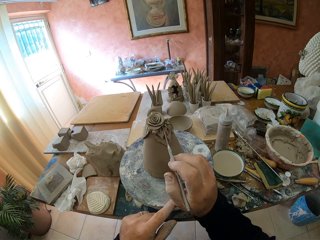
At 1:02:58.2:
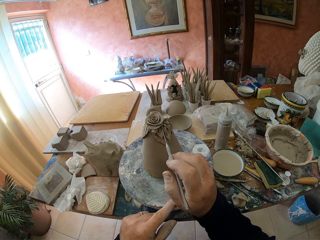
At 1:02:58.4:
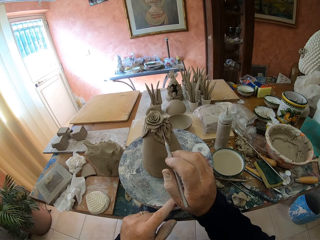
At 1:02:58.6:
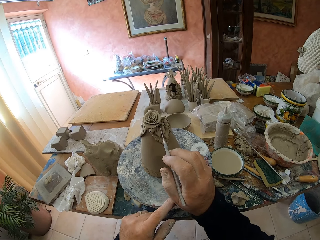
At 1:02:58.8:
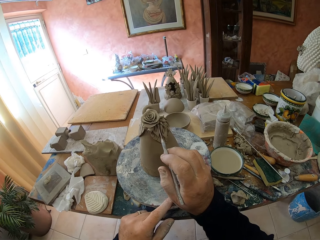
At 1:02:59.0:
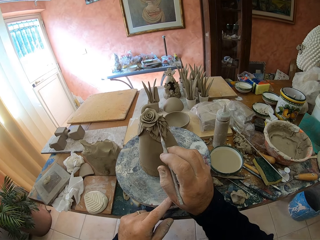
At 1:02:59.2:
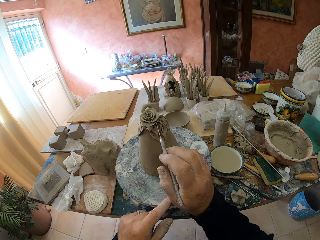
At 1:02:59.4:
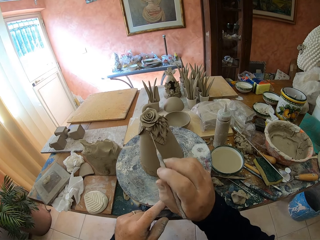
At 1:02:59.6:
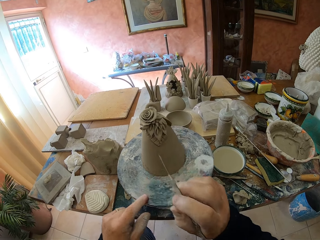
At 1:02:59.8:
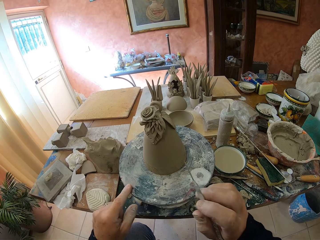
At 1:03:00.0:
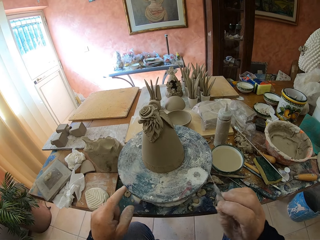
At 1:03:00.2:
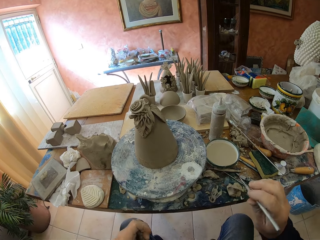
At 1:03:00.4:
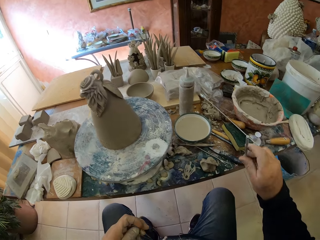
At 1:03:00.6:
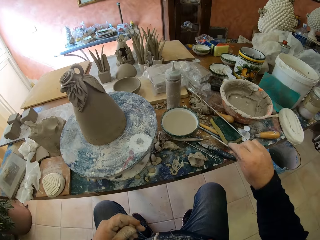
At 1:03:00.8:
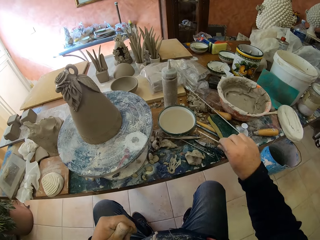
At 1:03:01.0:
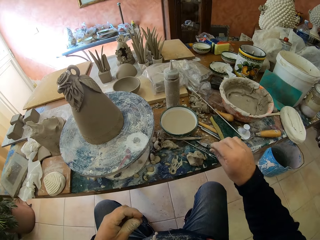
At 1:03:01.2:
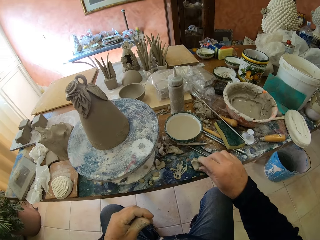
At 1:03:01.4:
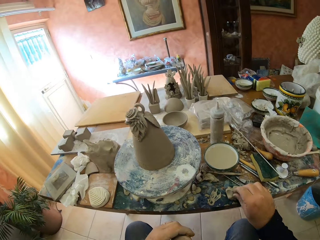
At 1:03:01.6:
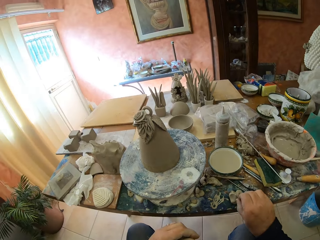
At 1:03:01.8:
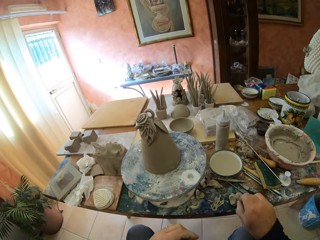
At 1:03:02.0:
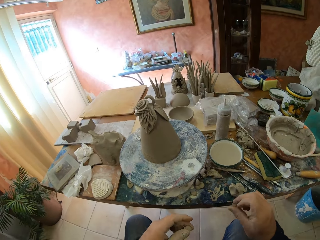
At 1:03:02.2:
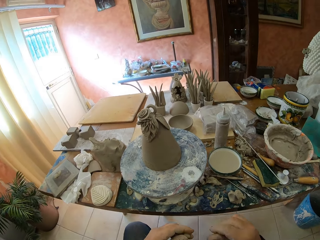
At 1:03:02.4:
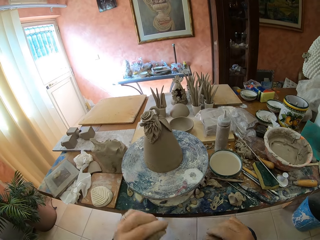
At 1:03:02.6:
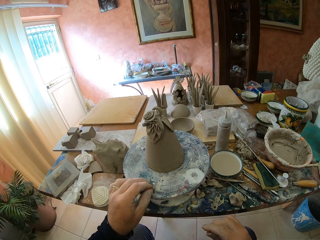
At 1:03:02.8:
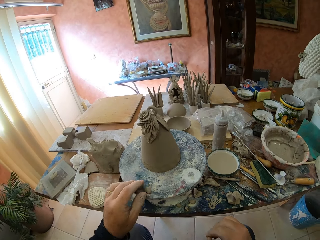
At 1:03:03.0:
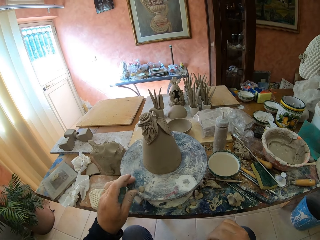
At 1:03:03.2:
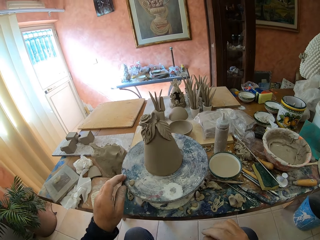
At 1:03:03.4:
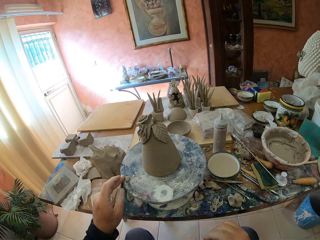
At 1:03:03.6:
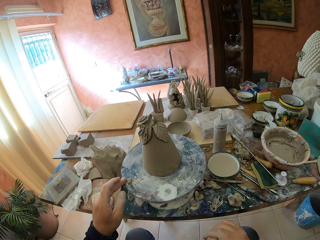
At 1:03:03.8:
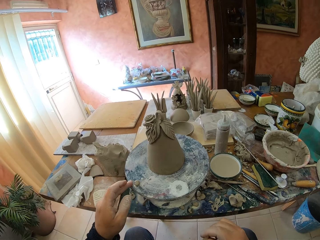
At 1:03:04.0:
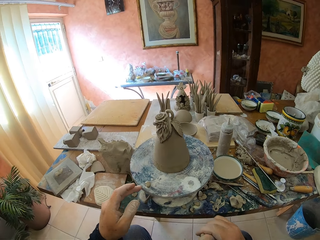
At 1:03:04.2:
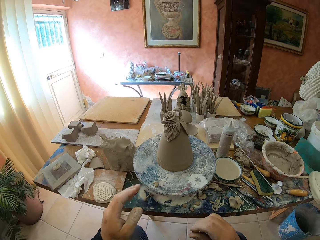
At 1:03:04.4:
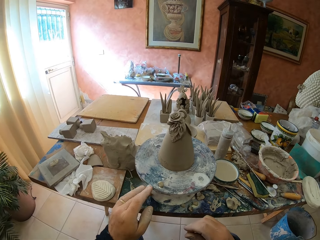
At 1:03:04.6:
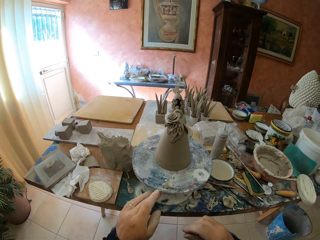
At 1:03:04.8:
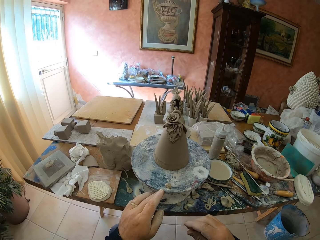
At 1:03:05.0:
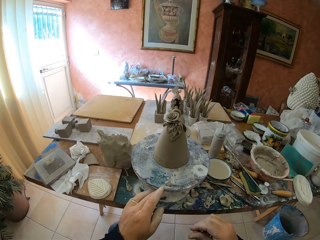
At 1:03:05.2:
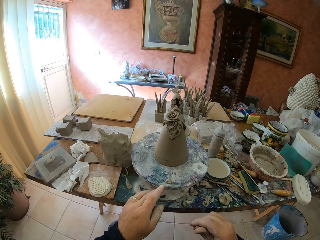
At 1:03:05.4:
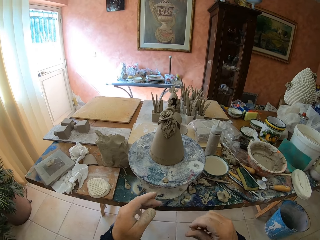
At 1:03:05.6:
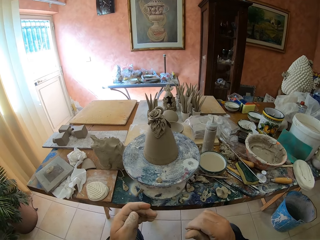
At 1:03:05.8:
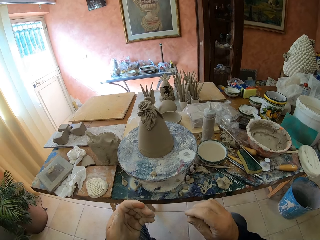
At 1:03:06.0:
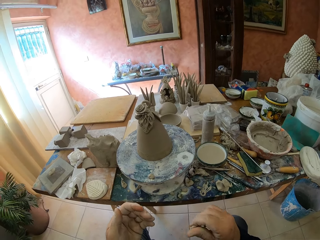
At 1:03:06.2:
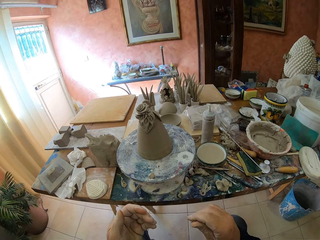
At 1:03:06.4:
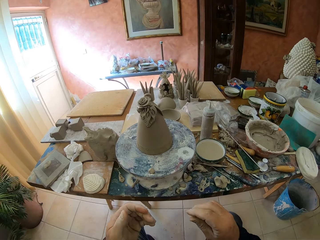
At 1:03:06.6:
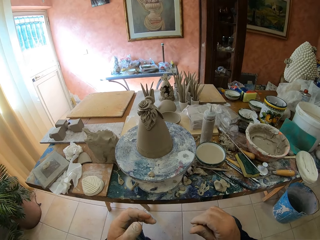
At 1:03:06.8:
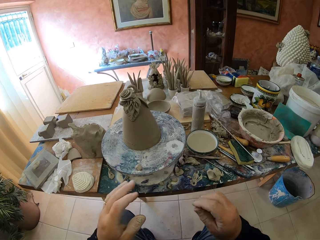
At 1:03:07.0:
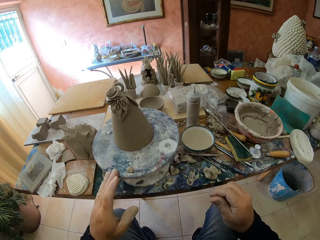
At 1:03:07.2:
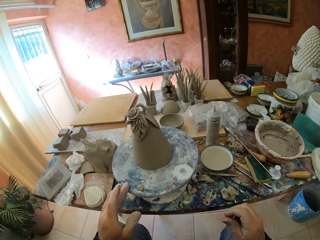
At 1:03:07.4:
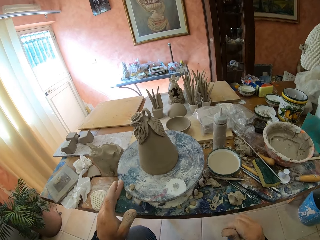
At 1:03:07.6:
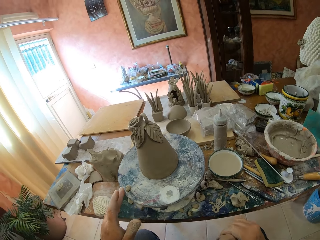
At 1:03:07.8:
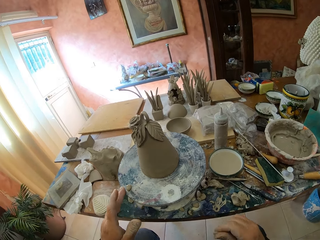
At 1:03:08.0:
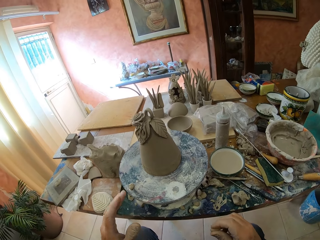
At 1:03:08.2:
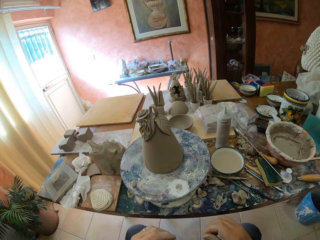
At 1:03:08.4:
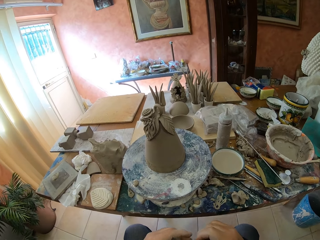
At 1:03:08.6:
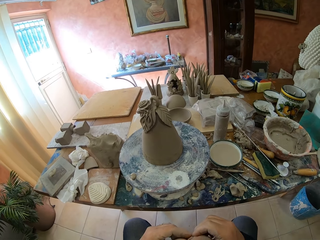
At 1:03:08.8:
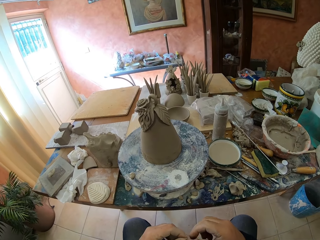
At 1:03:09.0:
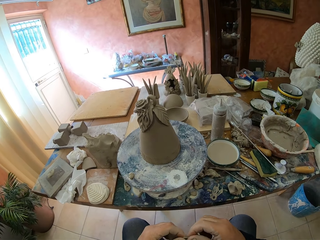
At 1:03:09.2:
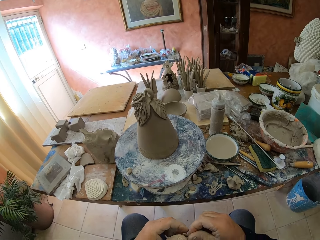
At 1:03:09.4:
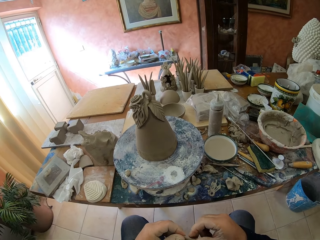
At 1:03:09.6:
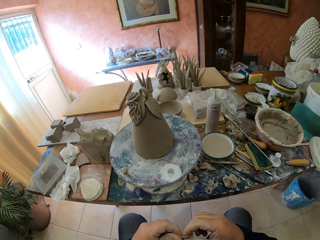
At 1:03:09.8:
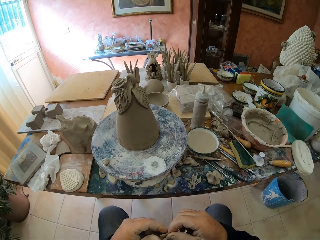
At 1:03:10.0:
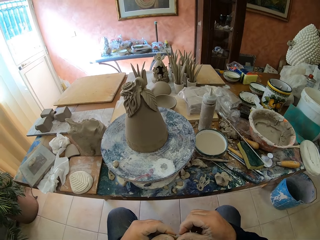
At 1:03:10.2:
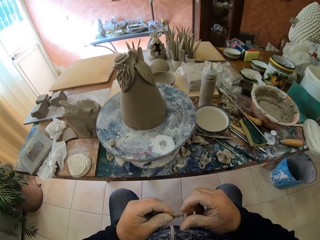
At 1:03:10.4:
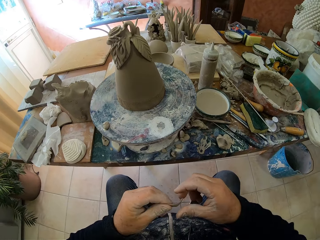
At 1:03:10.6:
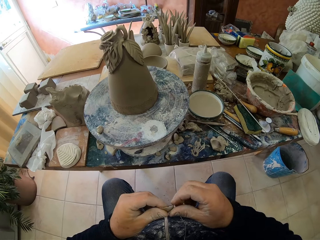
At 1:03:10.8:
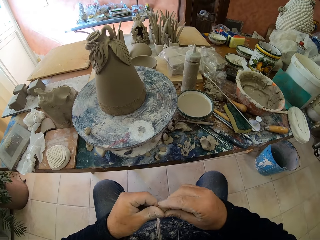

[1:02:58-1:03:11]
The camera wearer adjusts clay on a clay model. He puts a needle tool on the table. He looks around a room. He rotates a clay molder on the table. He folds the clay on his hand. He adjusts the clay on the table. He rolls the clay with the hand.

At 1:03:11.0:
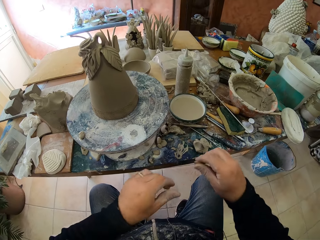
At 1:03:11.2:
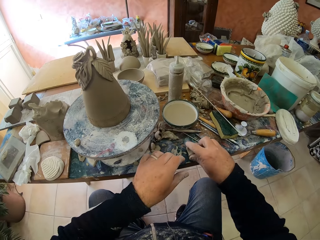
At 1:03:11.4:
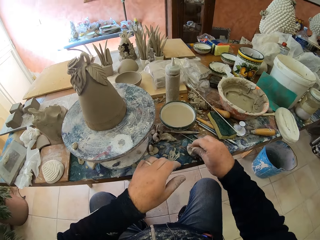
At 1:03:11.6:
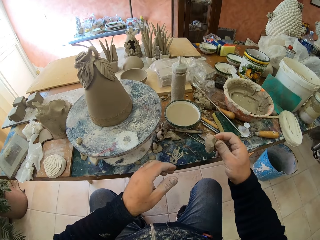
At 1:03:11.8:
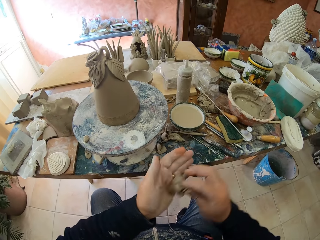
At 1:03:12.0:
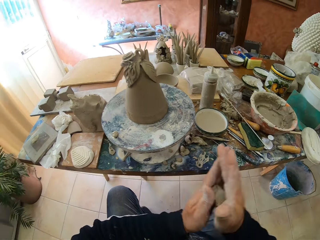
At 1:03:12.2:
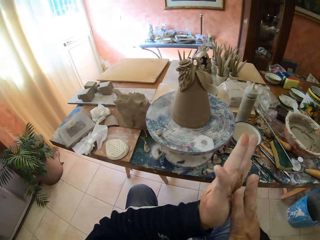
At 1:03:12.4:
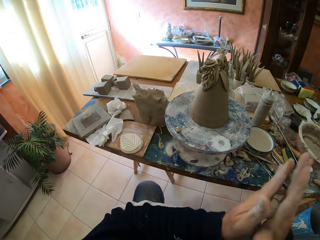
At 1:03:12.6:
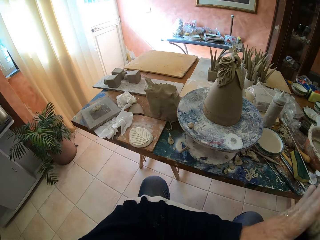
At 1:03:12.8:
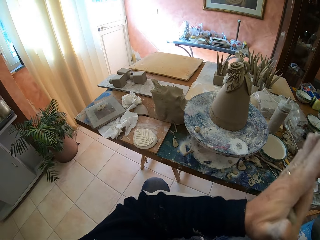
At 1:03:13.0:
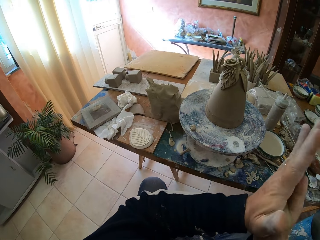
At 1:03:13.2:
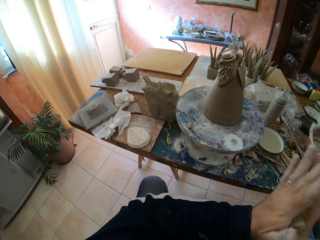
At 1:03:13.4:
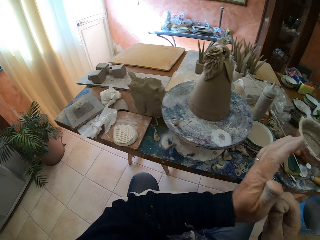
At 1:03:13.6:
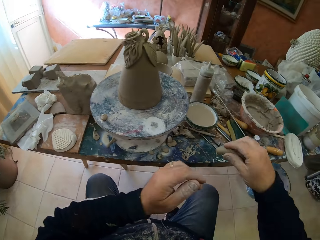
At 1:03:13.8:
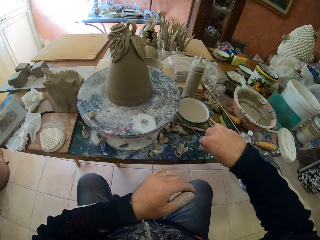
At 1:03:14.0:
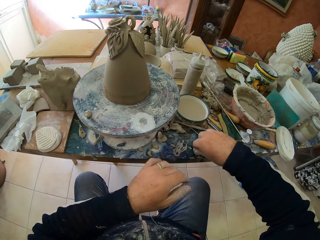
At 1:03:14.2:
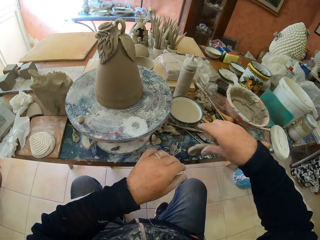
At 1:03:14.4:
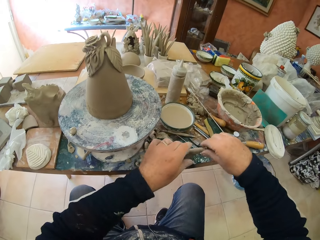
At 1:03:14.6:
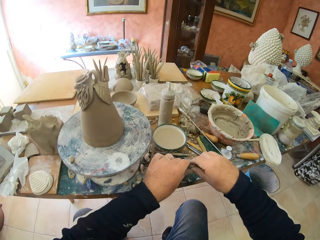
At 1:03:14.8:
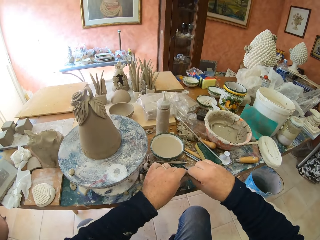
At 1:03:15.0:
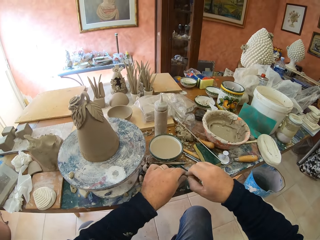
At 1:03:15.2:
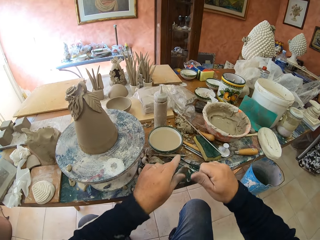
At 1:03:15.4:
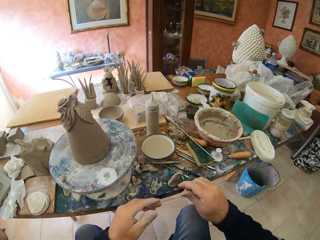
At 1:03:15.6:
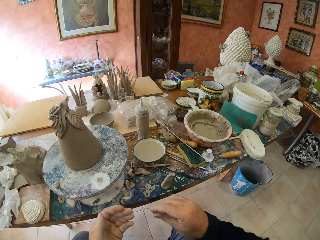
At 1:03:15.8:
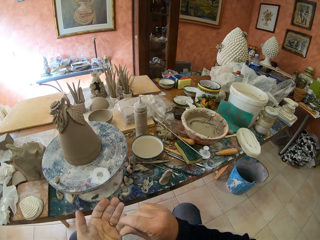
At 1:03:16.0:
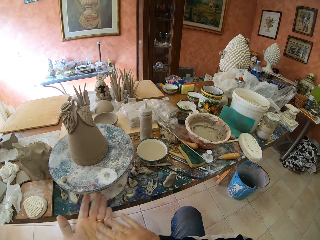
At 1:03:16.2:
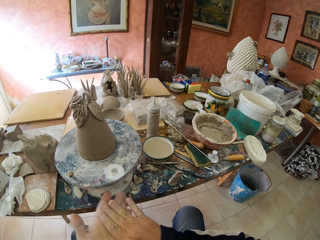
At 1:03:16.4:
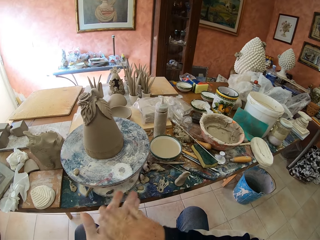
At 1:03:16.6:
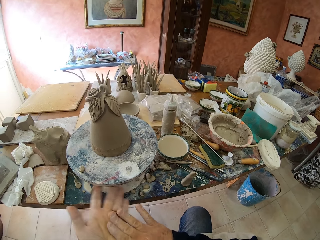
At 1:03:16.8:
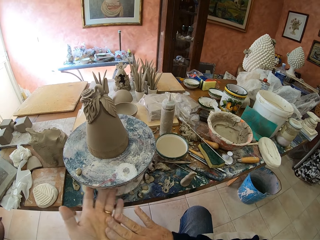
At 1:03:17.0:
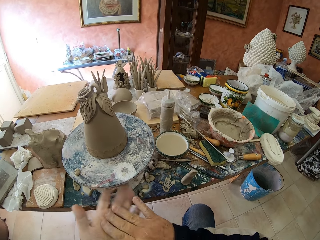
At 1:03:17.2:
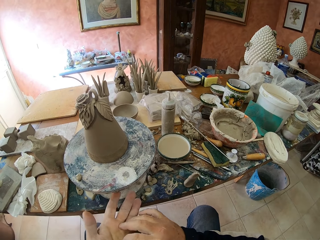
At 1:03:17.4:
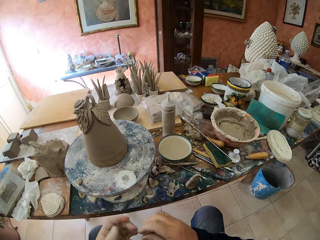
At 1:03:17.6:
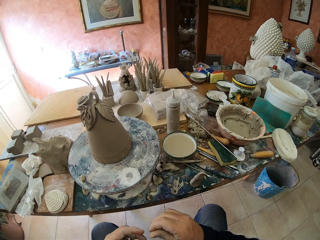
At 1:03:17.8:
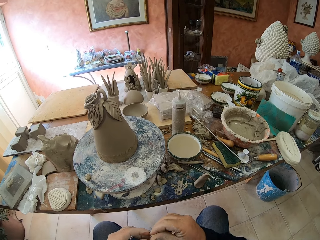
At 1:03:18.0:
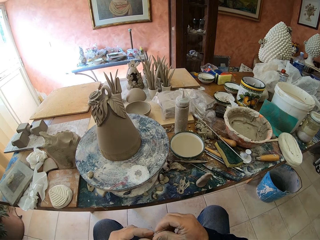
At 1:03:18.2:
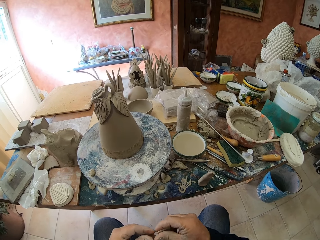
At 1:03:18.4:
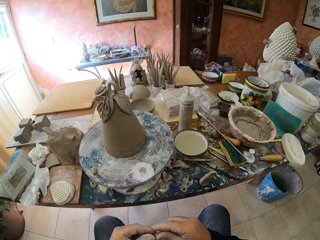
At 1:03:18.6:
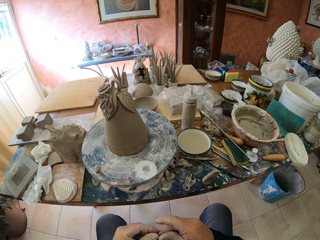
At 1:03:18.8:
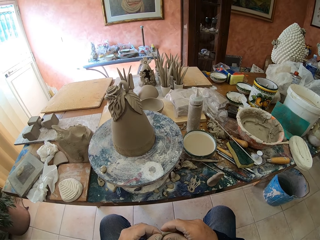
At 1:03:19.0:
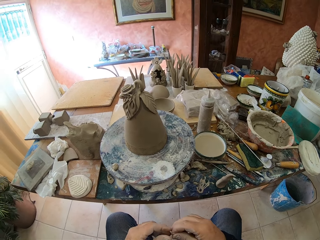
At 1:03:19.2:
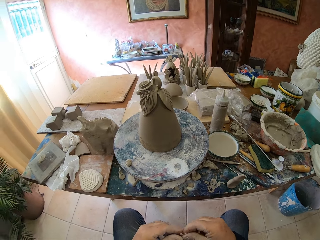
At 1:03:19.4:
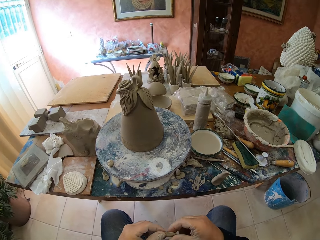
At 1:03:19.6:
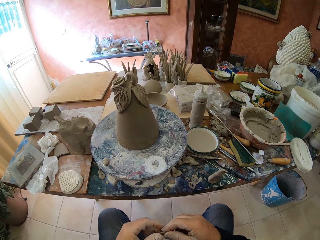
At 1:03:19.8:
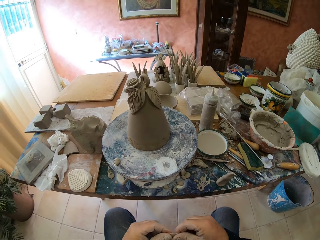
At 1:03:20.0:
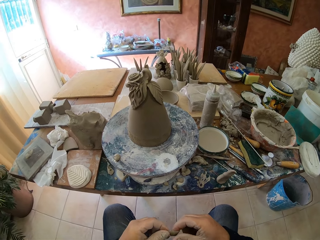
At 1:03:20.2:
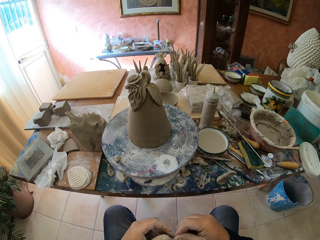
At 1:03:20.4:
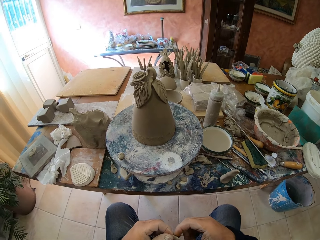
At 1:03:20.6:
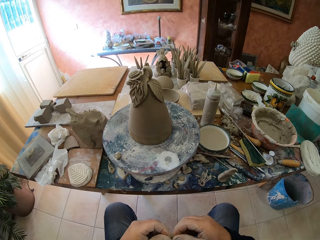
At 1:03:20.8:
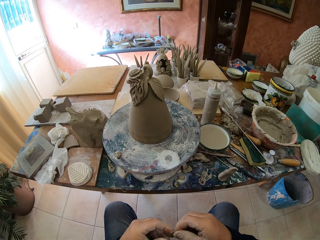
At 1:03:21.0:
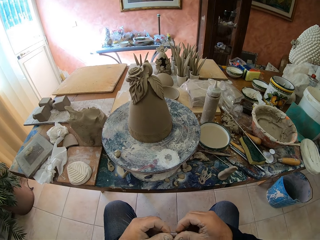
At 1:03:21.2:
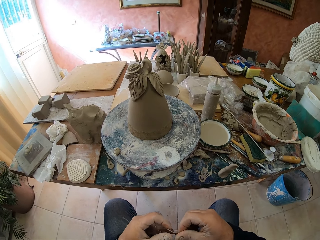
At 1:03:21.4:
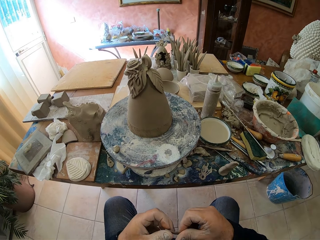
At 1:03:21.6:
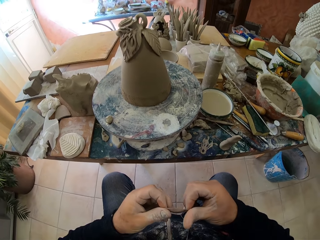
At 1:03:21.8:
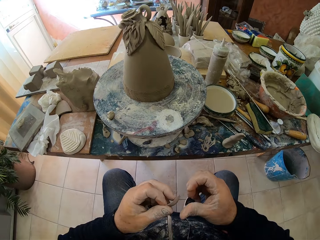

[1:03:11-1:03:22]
The camera wearer picks up clay. He folds the clay on his hands and puts down the clay on a table. He rolls the clay with the hand. He picks up the clay. He rubs his hands. He rolls the clay on his hands.
